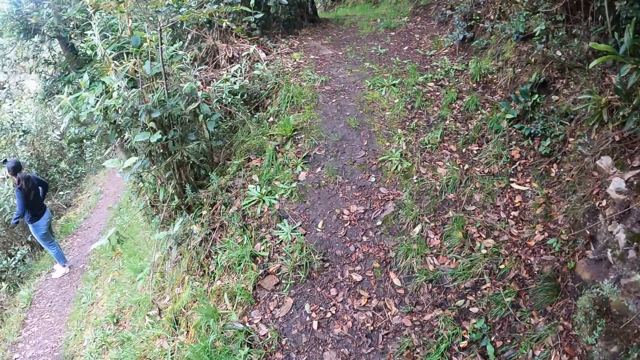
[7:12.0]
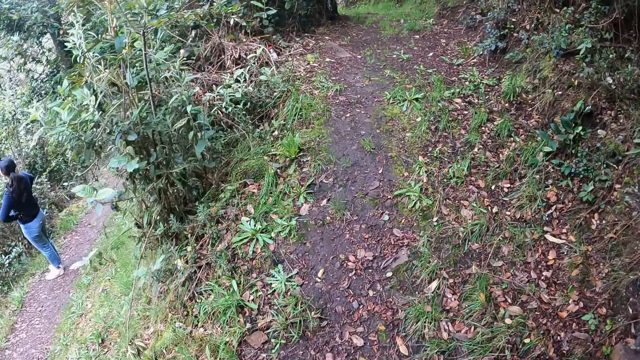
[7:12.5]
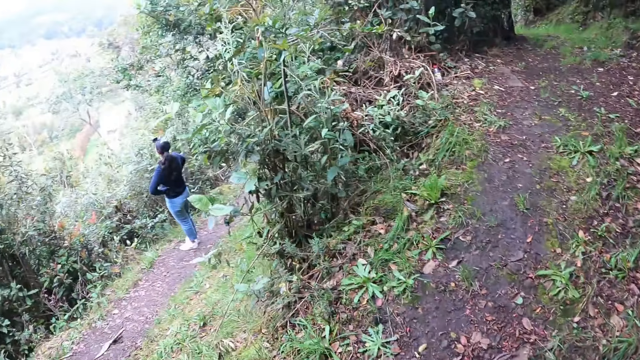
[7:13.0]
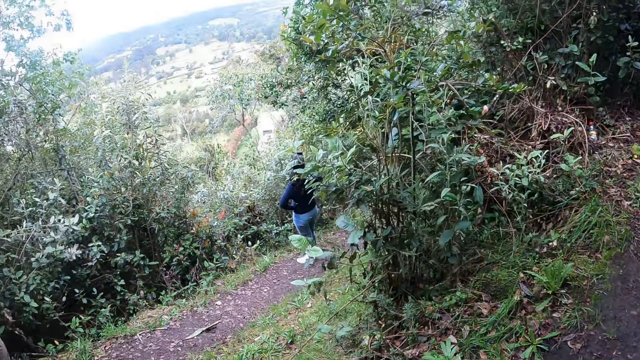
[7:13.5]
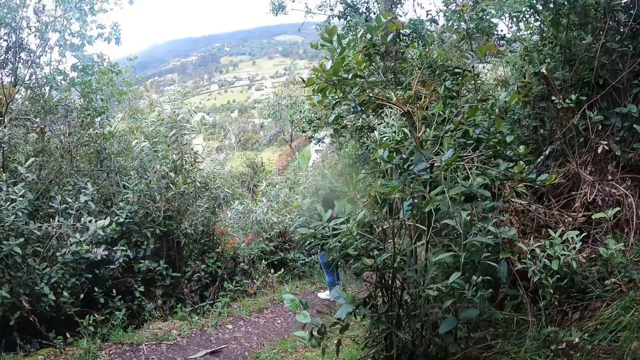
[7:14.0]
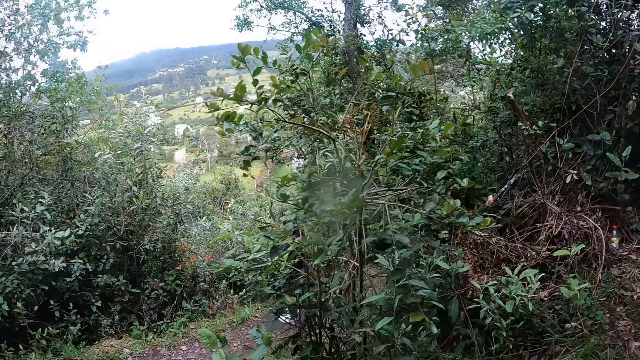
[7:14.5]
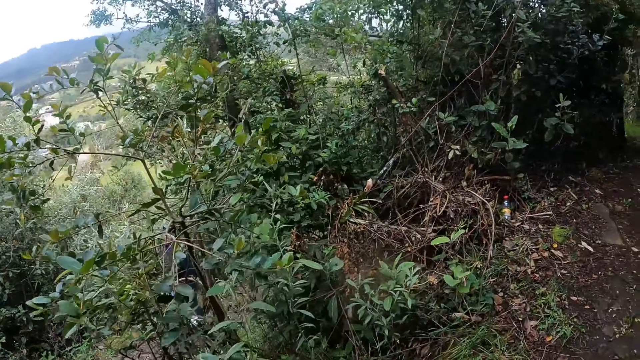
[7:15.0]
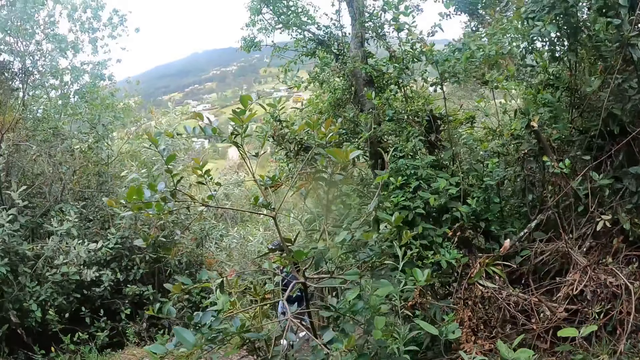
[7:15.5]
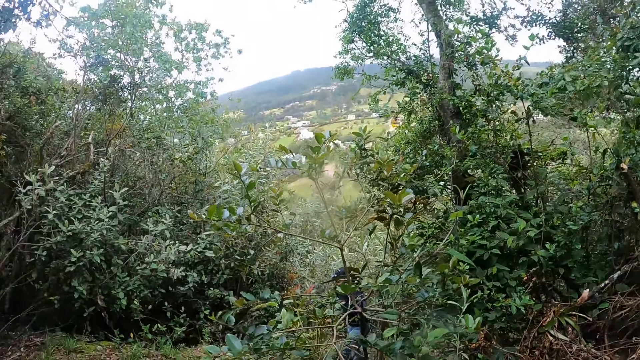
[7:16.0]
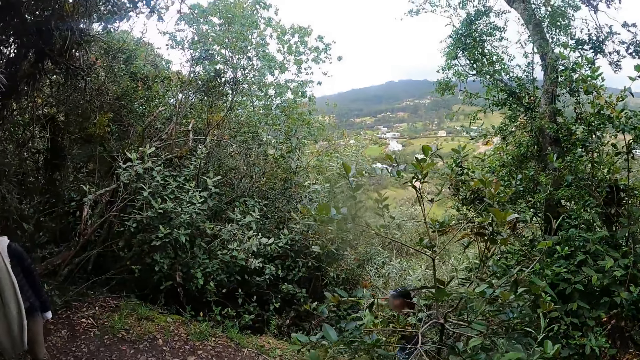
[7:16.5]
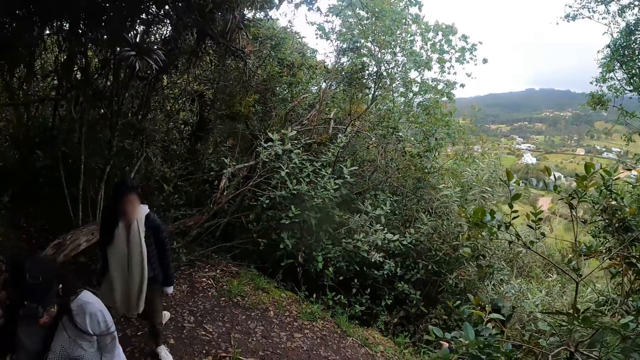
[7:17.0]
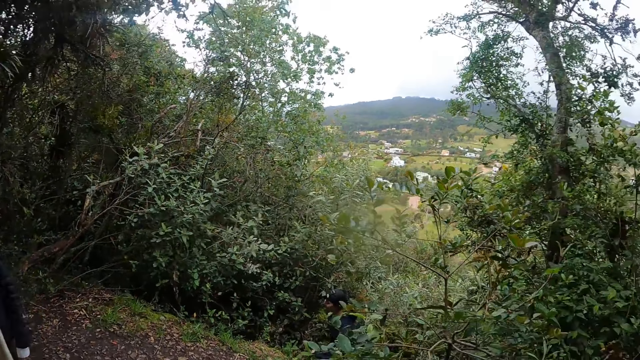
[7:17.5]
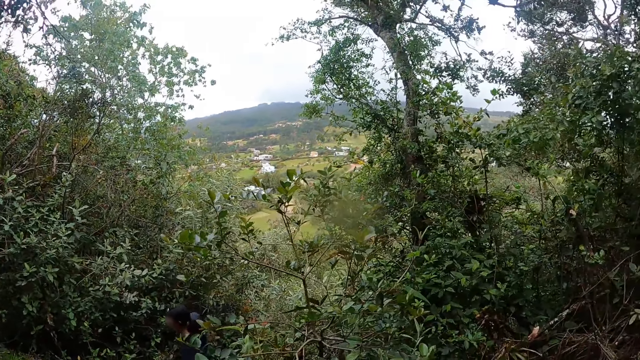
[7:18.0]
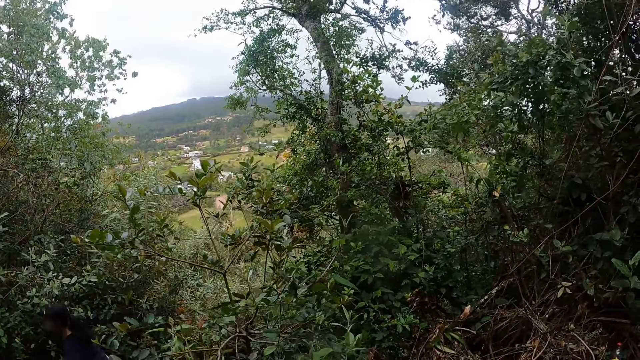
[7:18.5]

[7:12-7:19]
The camera wearer looks around the bush.

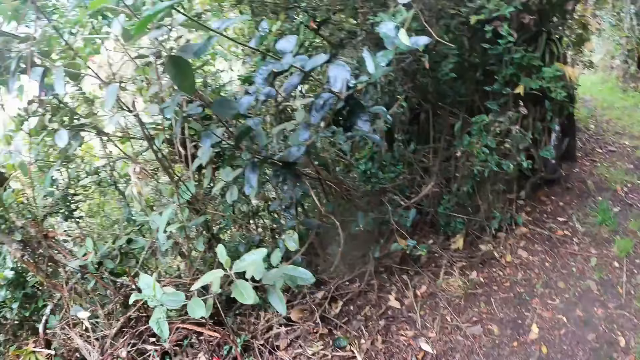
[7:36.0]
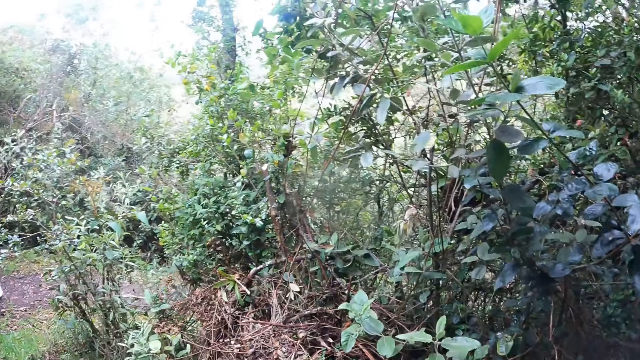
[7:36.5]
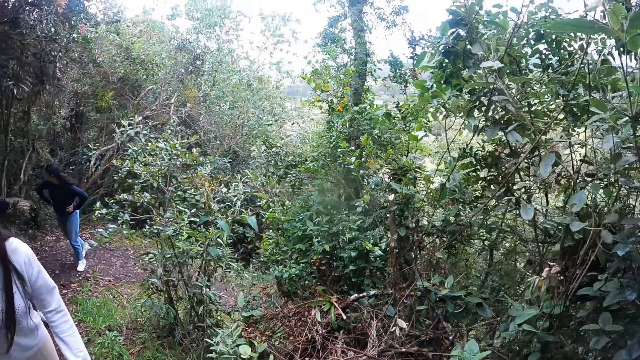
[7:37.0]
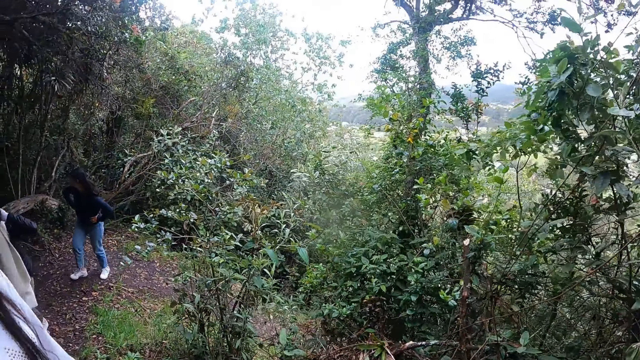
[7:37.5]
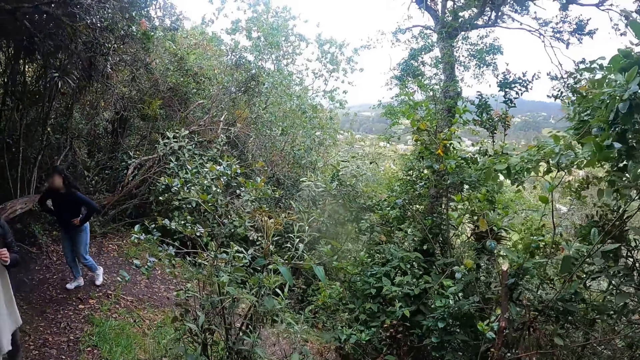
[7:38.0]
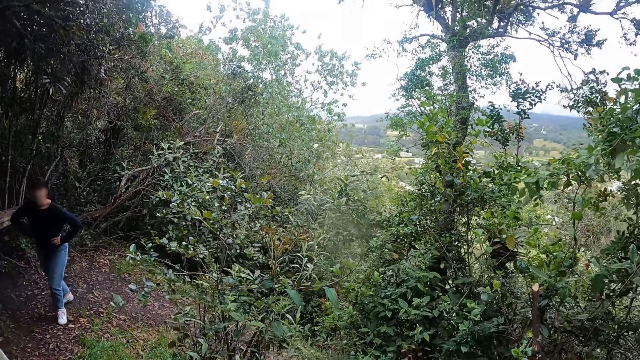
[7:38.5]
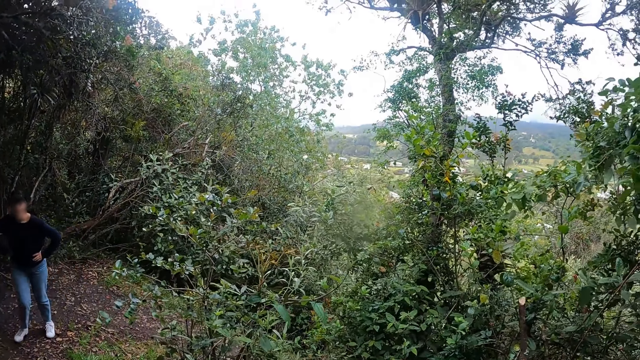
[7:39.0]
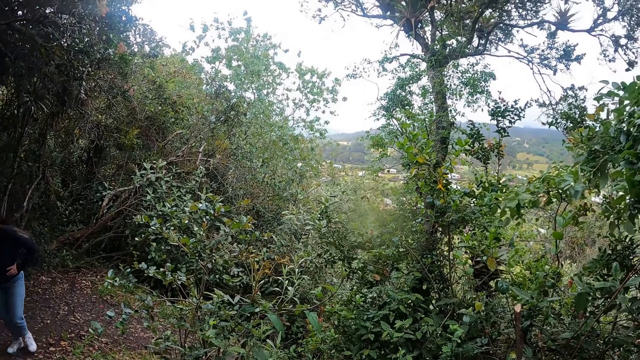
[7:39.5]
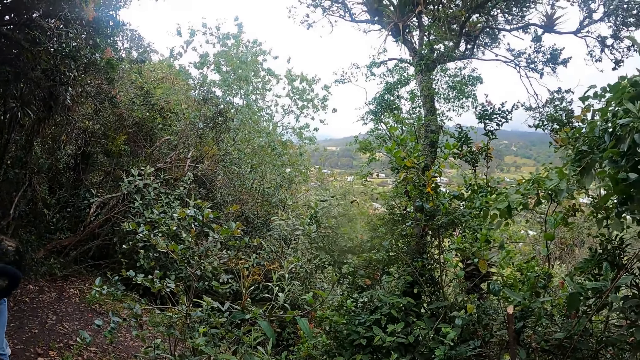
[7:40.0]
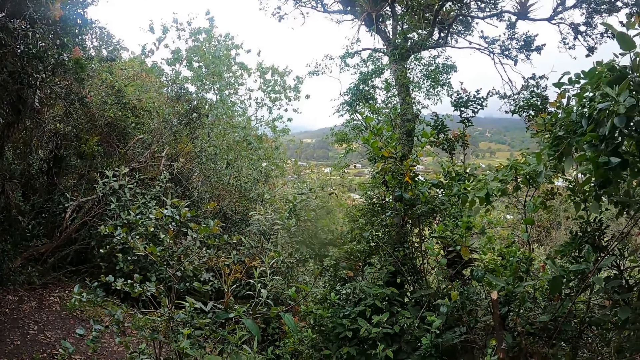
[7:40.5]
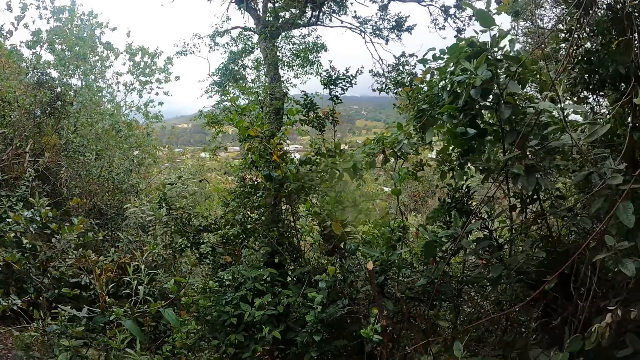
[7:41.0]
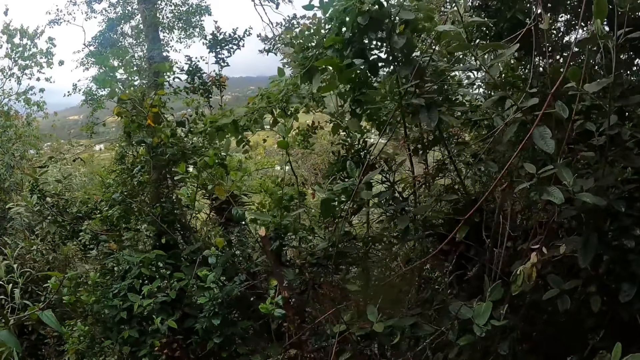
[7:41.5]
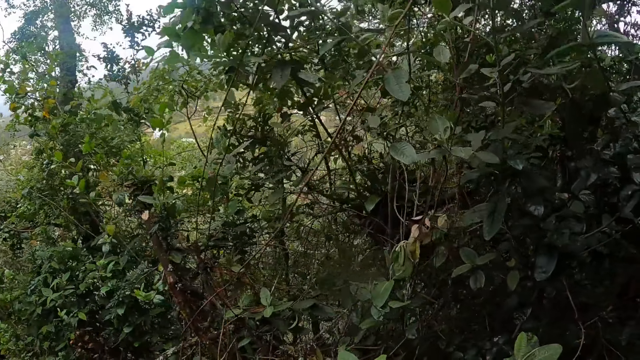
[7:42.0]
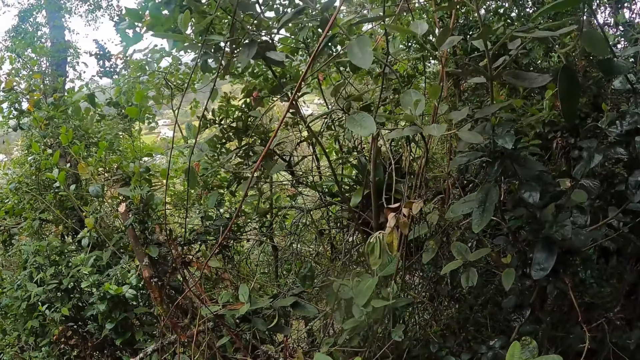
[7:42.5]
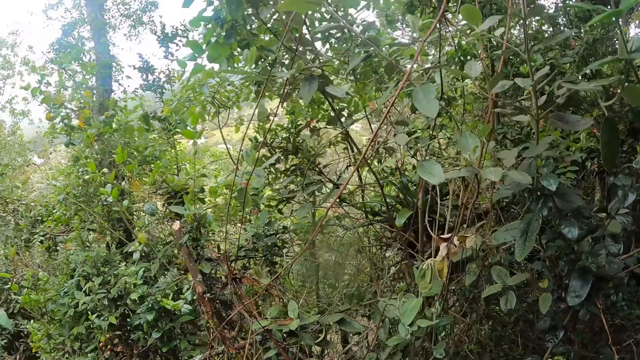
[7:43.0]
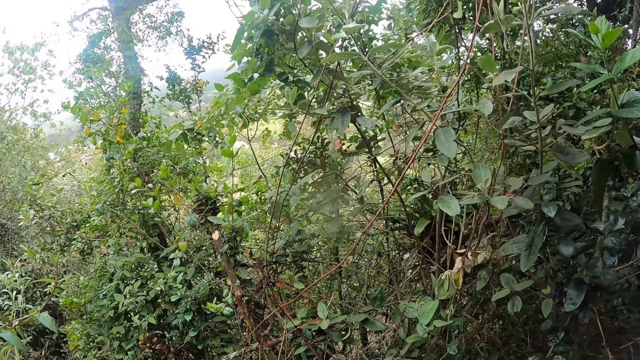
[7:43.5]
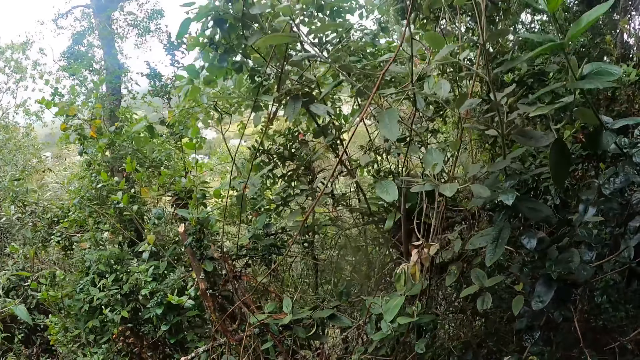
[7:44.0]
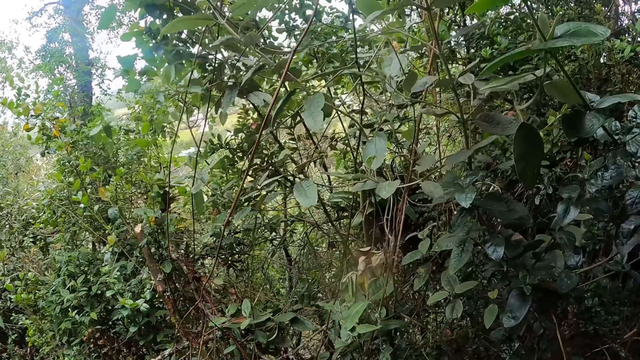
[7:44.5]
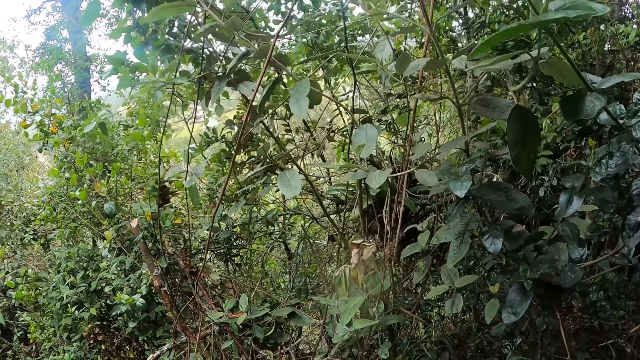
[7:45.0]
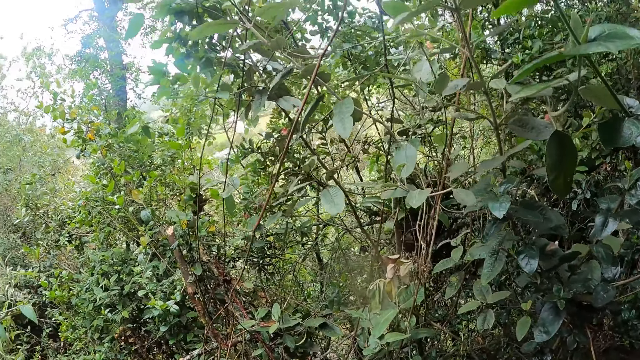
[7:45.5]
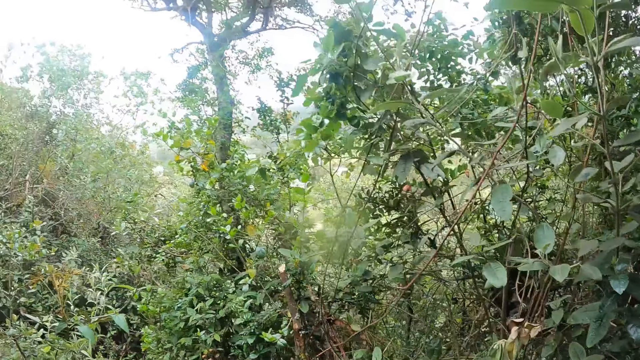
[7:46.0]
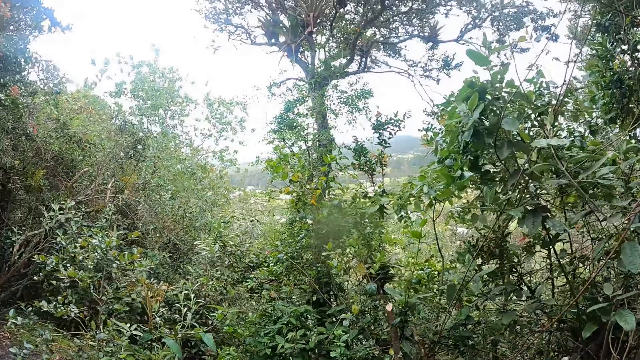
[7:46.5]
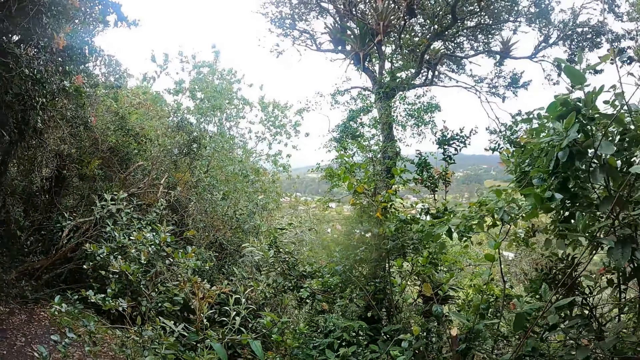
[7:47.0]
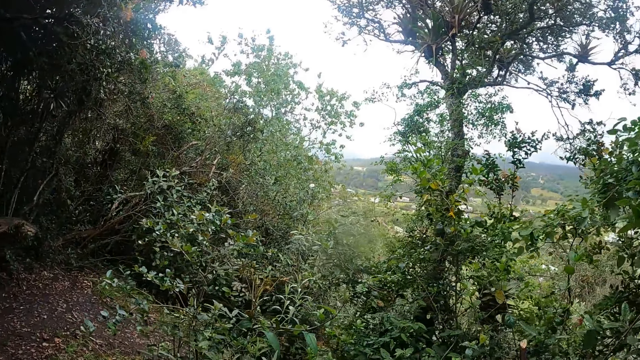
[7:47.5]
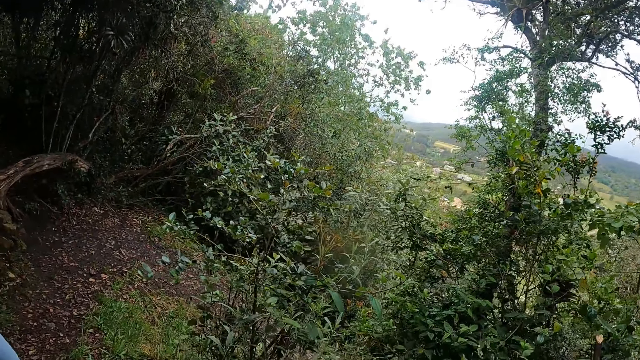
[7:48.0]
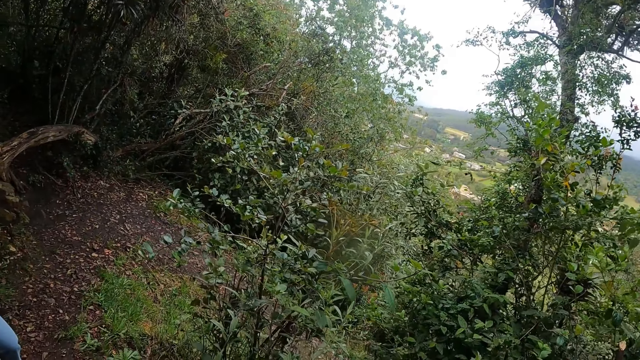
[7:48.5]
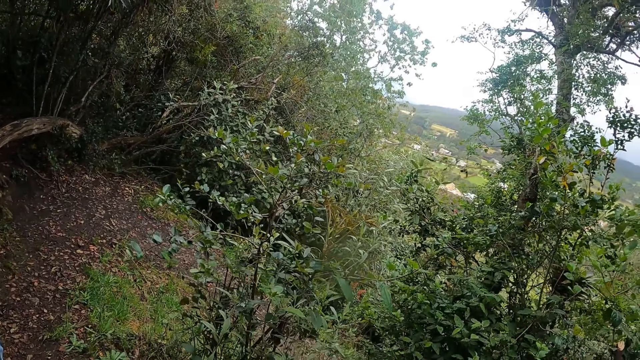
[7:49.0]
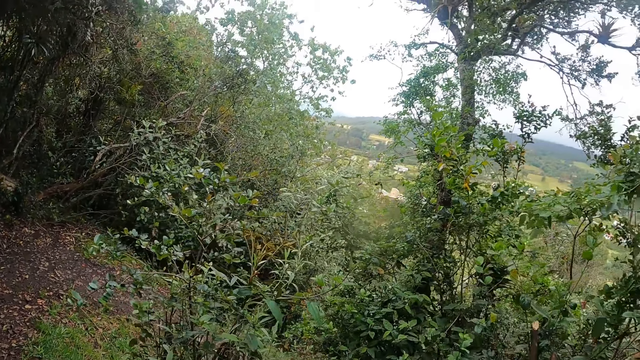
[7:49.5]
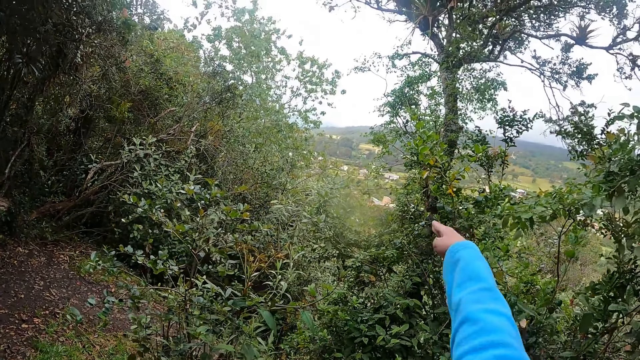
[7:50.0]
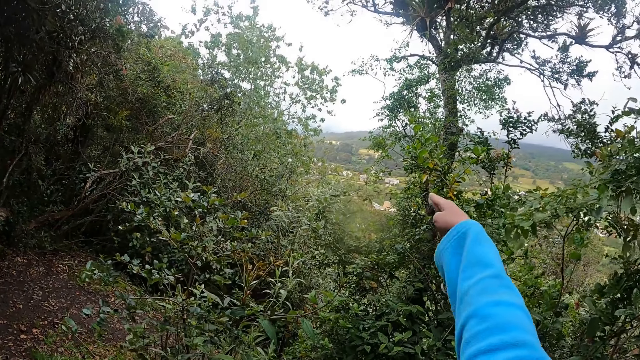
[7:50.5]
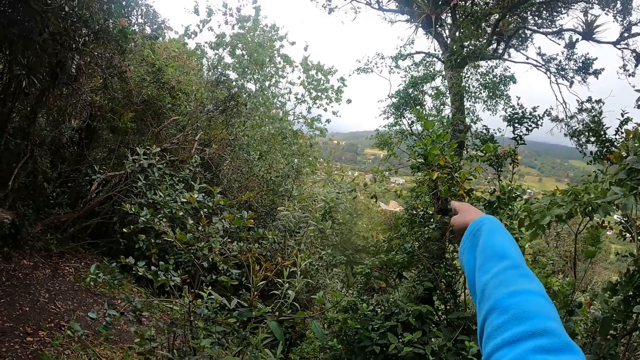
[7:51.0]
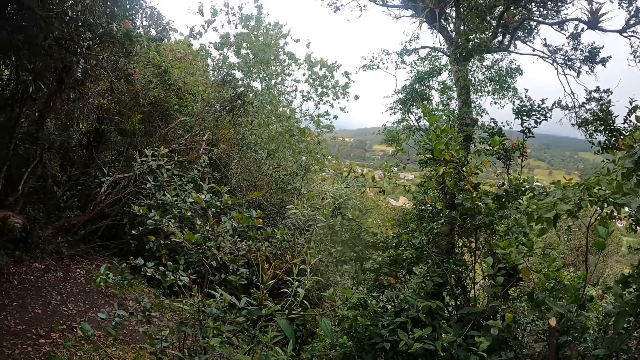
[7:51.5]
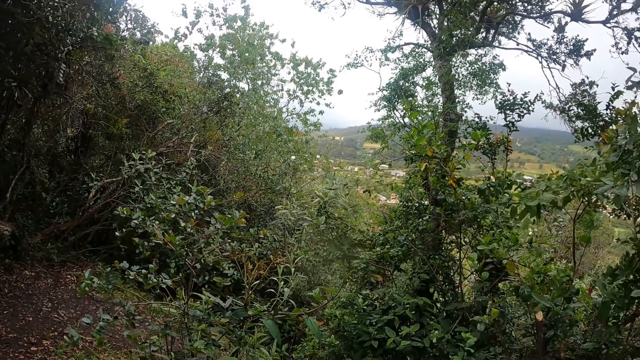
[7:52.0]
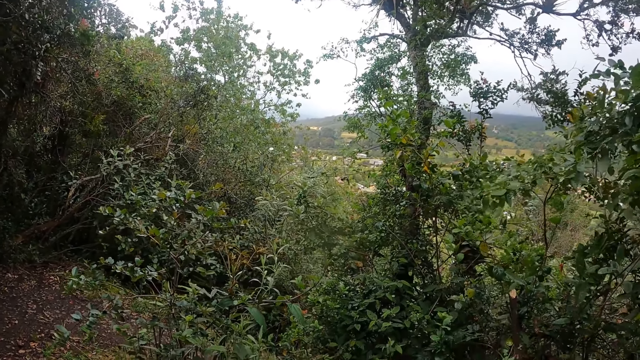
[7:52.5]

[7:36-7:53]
The camera wearer walks along the road. They look around the bush.
